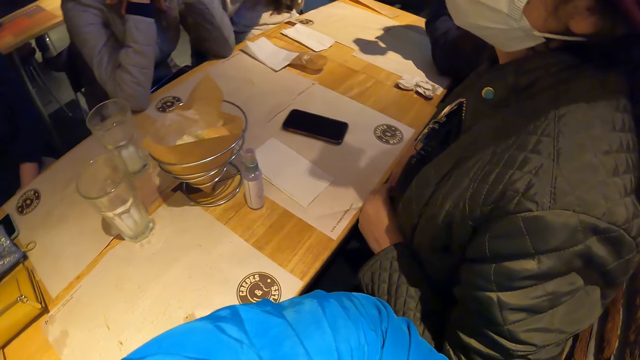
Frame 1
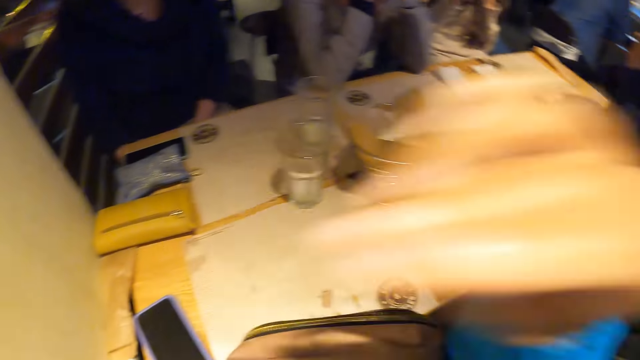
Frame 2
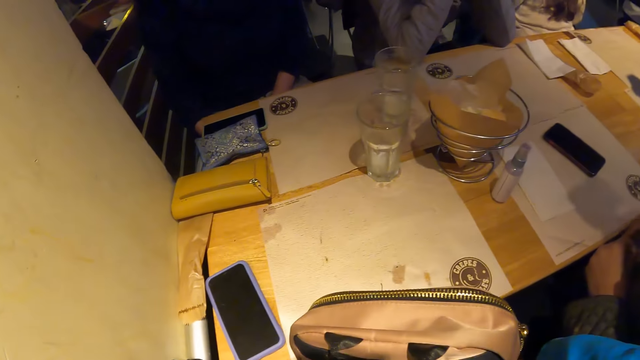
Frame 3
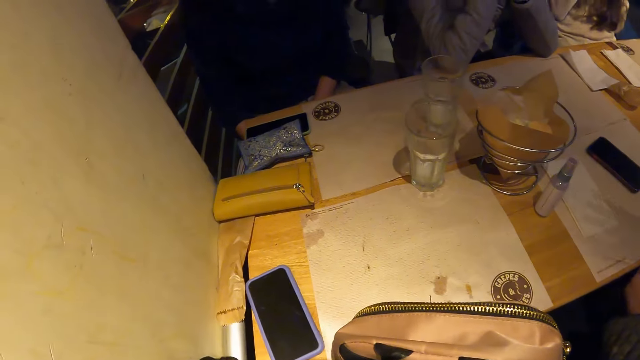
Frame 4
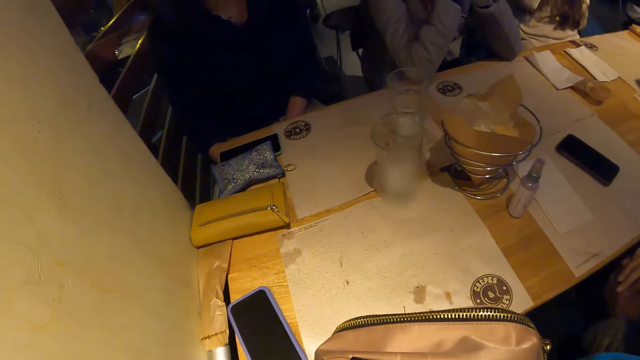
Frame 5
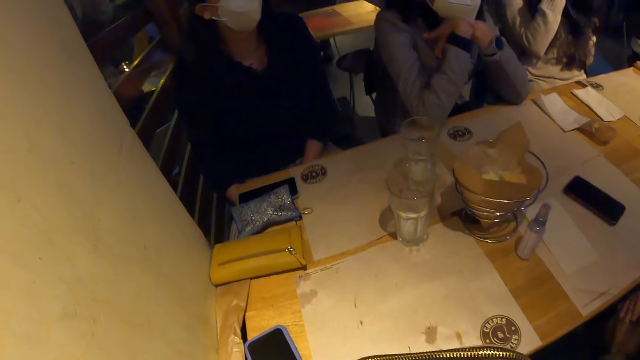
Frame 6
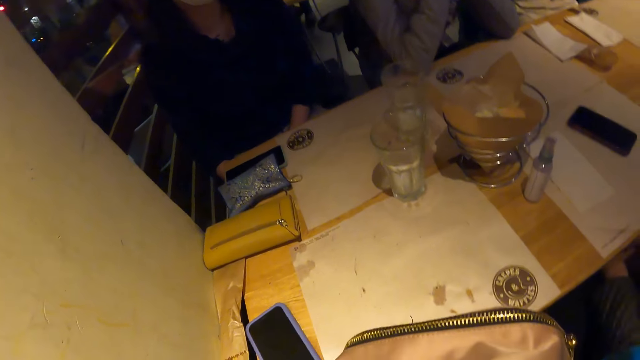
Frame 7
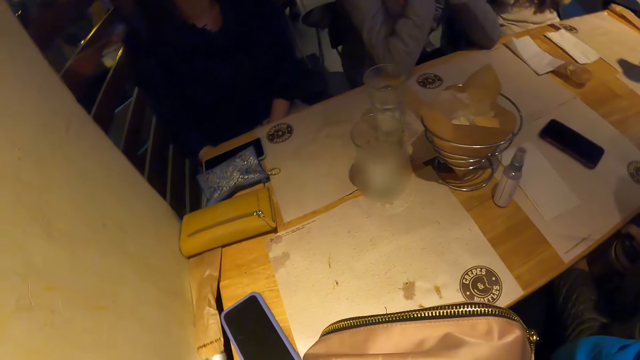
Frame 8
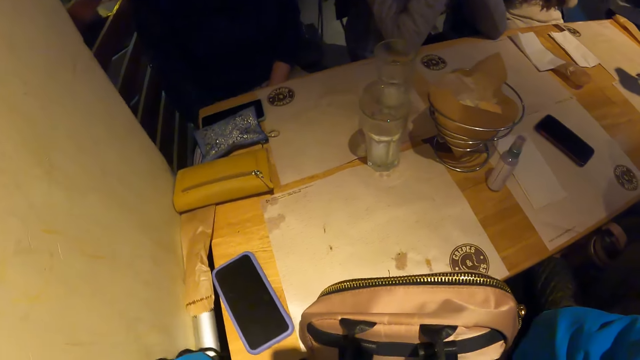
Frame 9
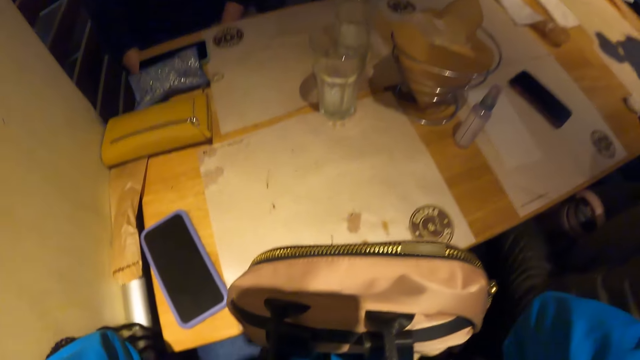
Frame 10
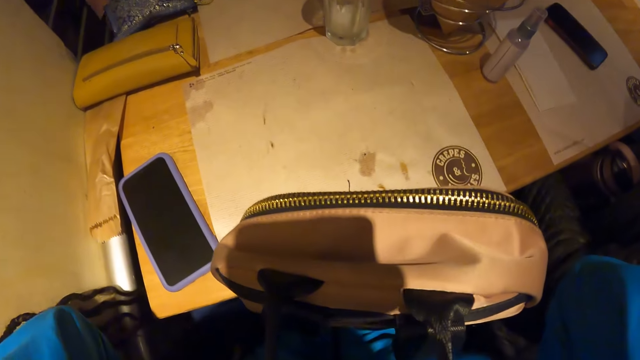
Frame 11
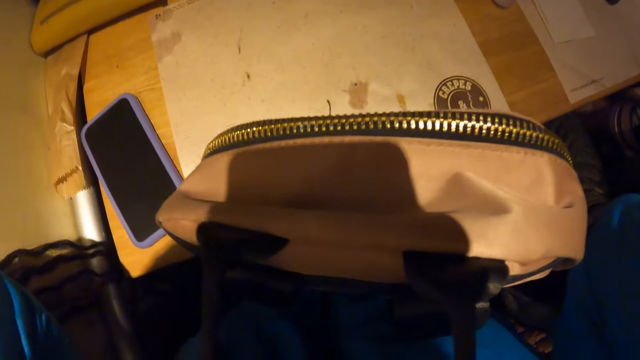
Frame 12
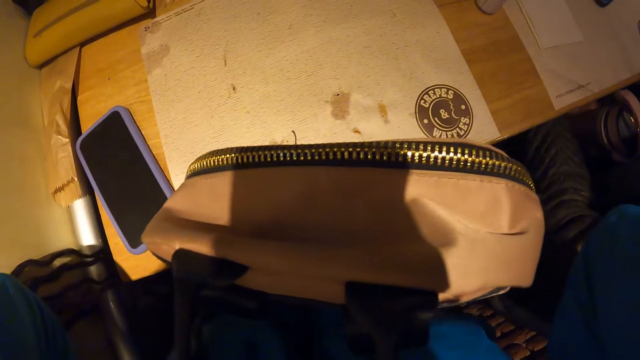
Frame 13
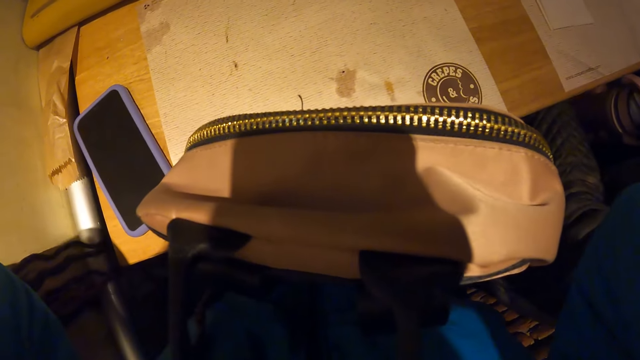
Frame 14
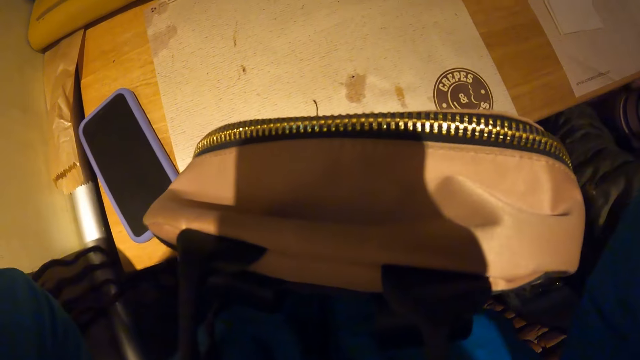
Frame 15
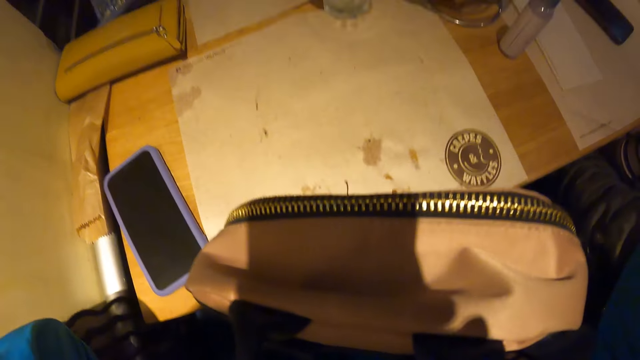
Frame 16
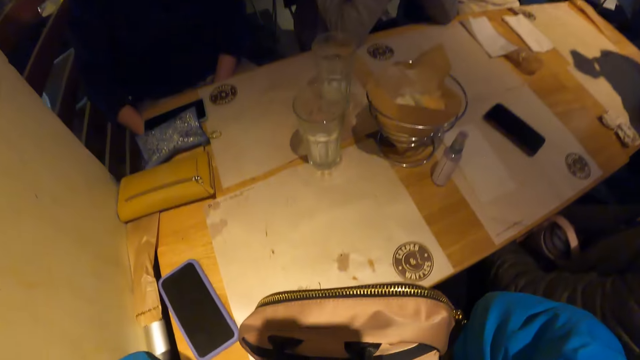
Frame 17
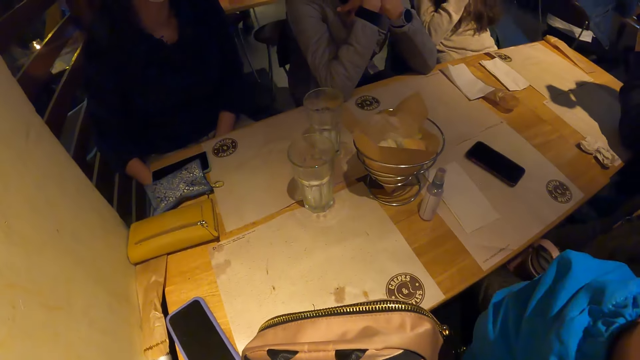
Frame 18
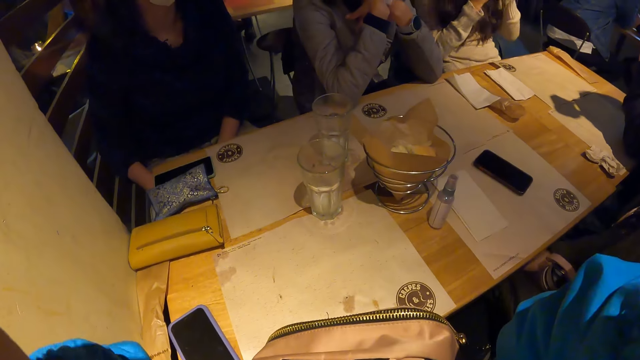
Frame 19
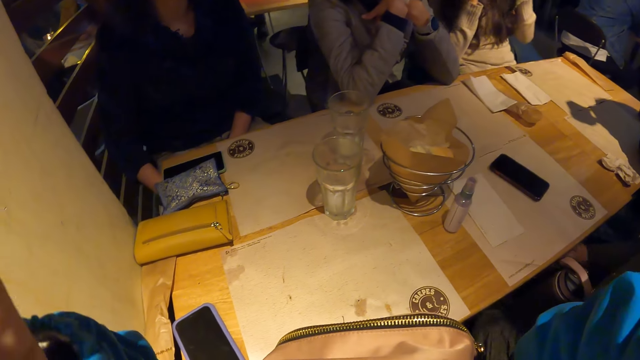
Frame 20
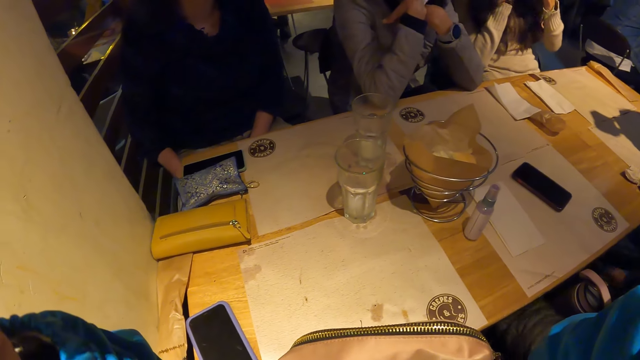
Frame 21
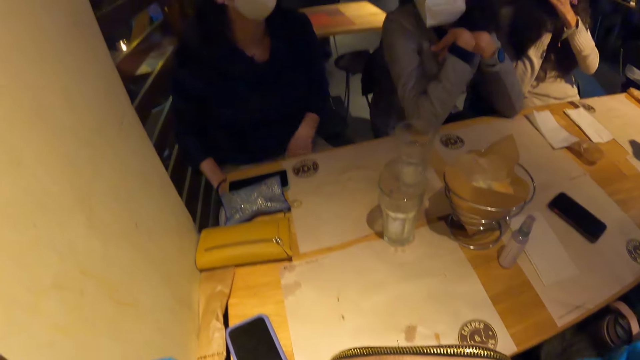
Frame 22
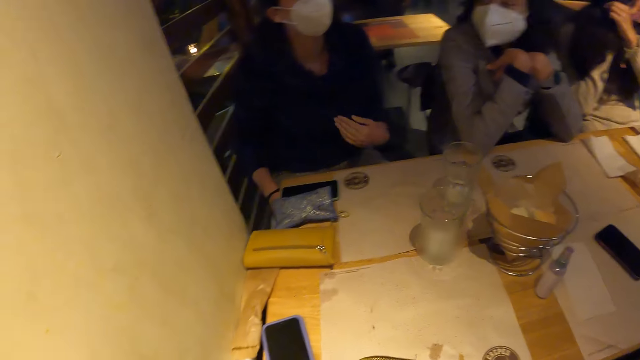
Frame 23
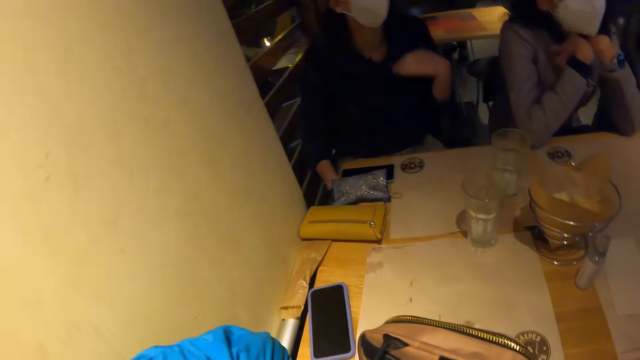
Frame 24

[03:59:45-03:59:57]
The camera wearer adjusts the camera.

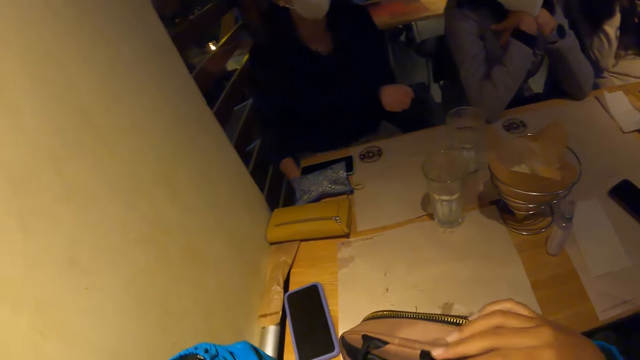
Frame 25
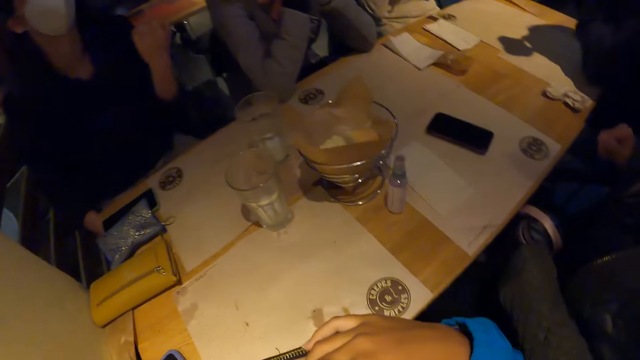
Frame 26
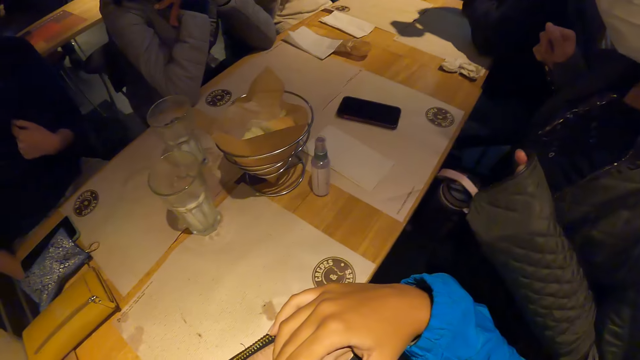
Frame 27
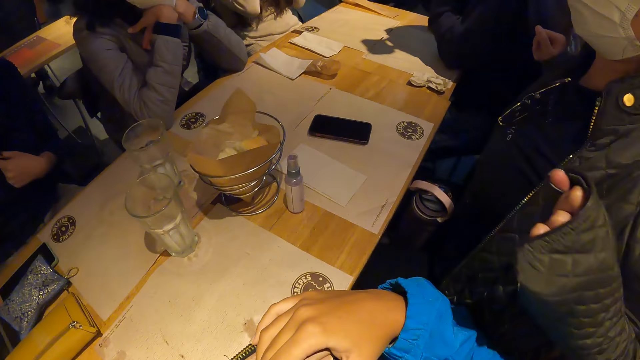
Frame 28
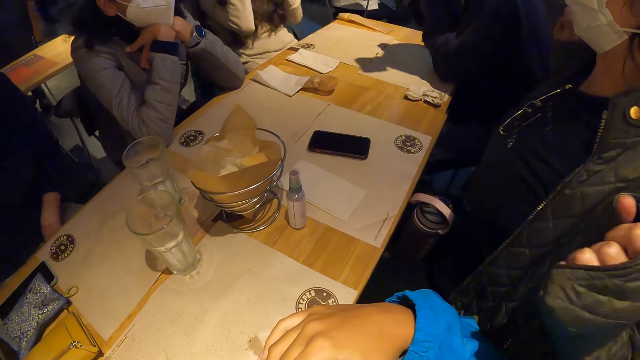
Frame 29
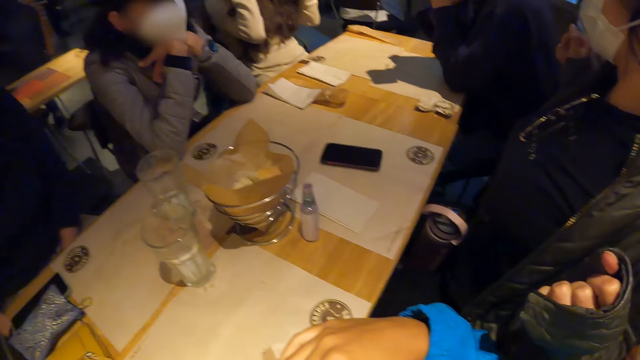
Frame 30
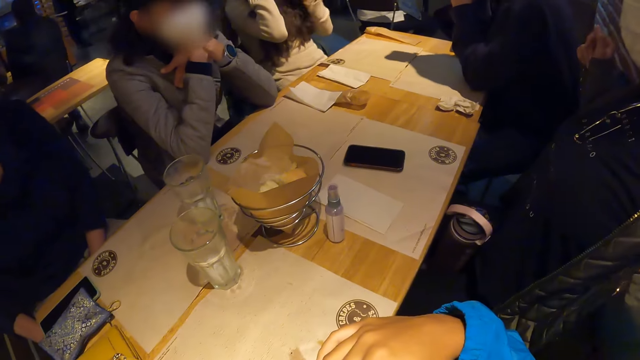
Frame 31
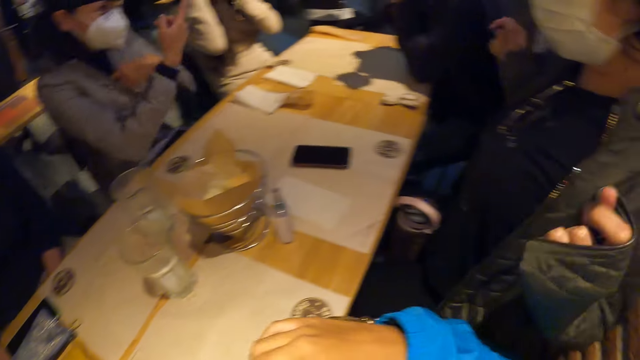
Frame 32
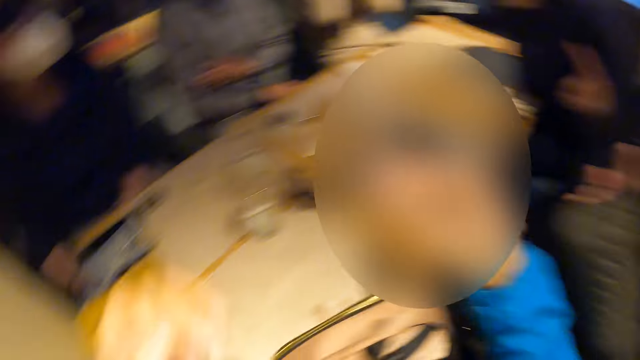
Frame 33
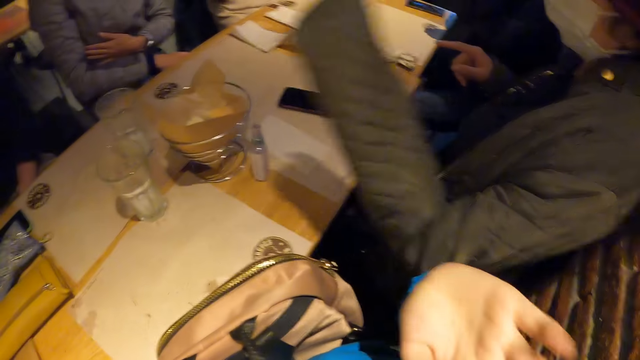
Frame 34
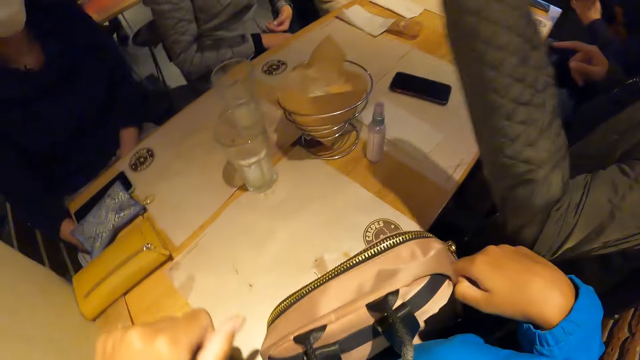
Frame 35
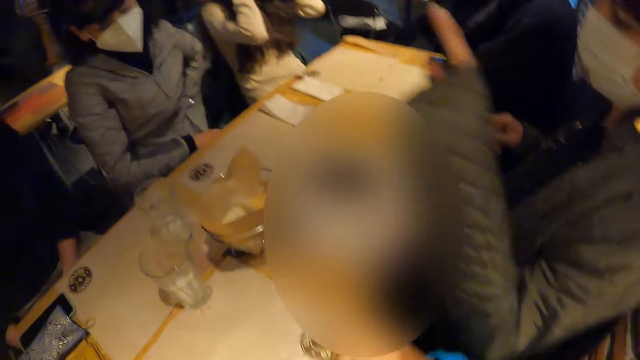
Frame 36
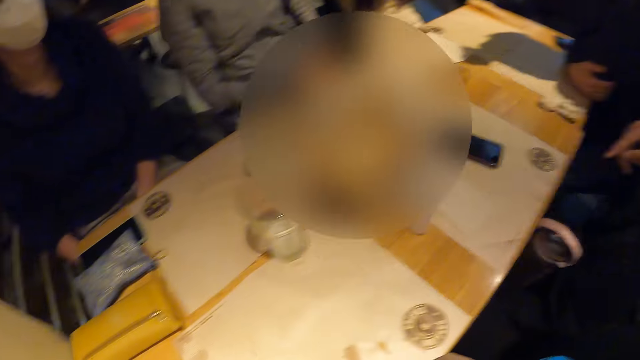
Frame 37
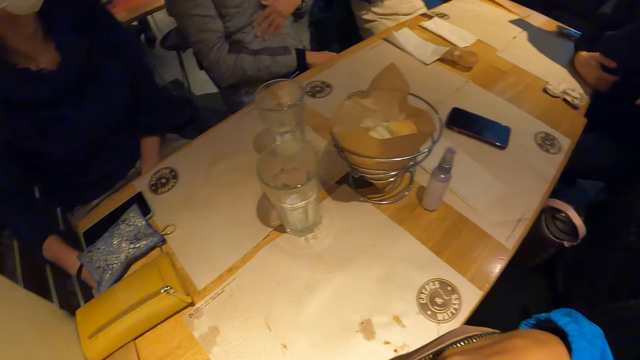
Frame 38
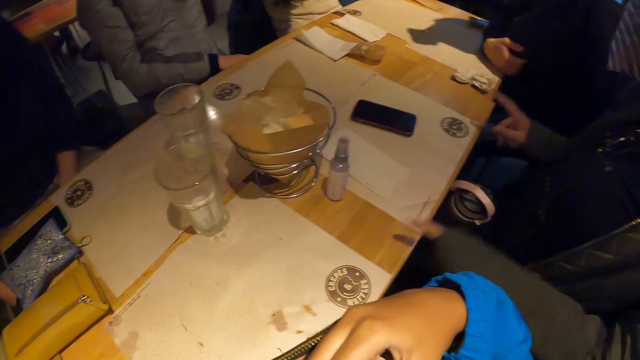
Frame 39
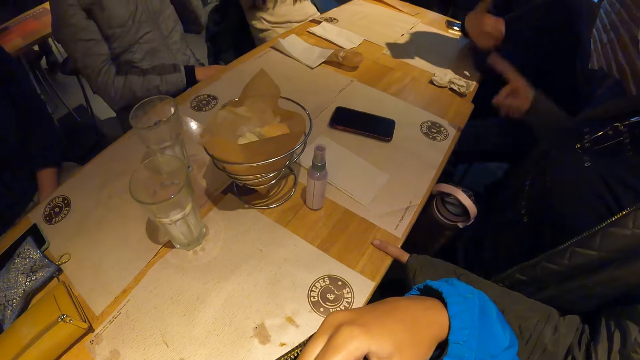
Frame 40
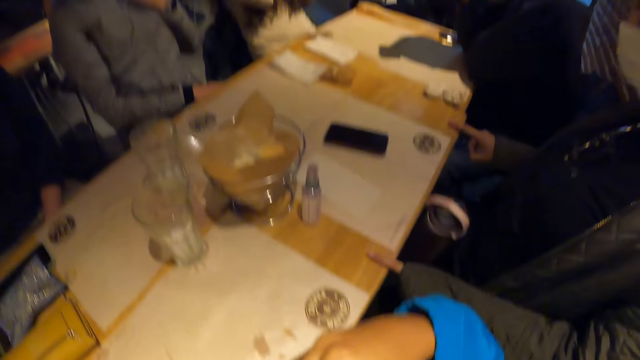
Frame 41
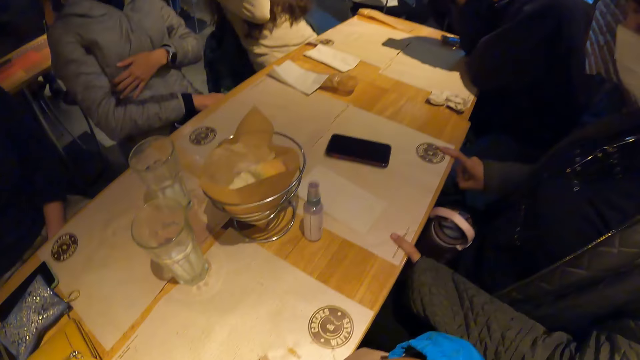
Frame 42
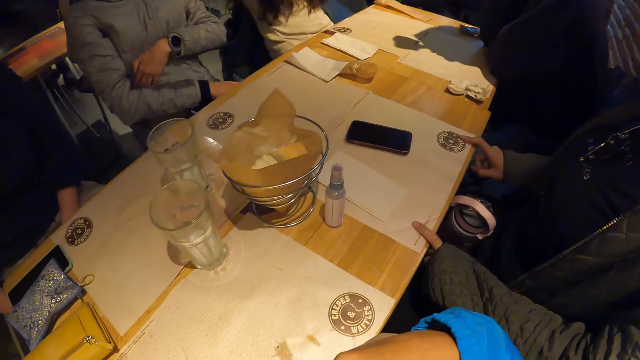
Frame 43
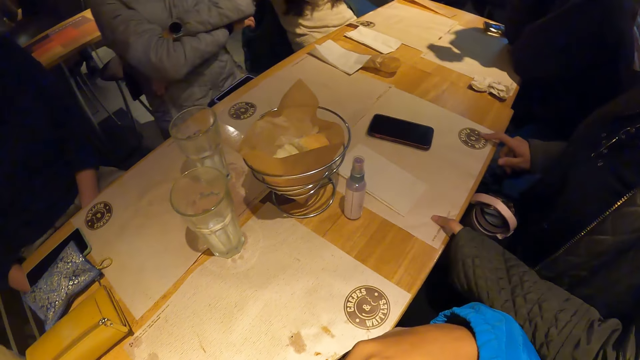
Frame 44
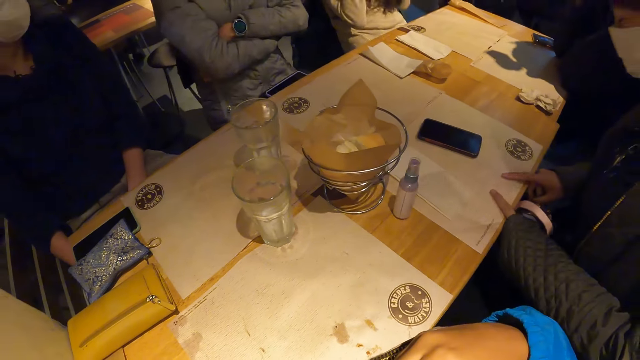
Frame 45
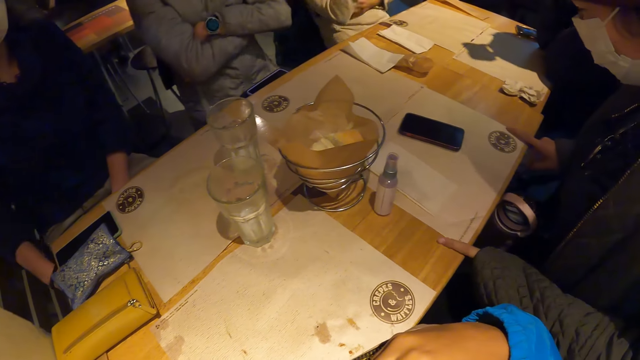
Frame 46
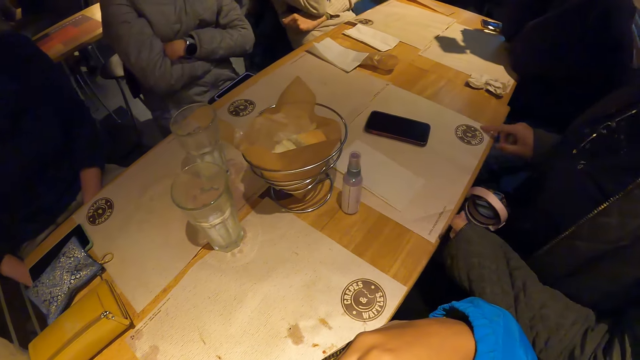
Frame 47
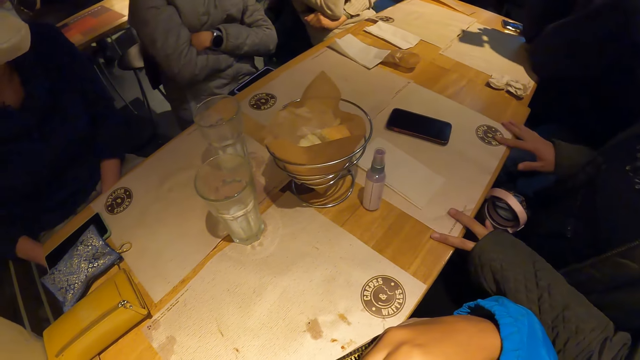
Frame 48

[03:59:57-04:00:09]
The woman taps on the table with both hands.
